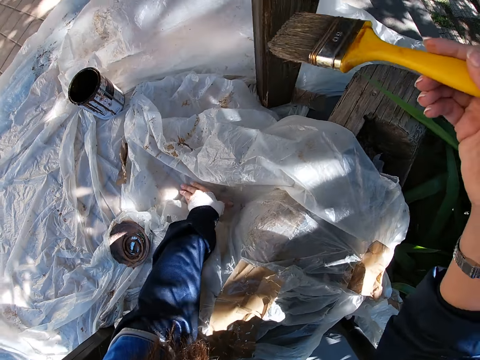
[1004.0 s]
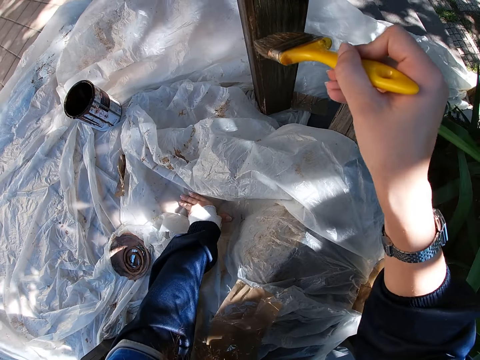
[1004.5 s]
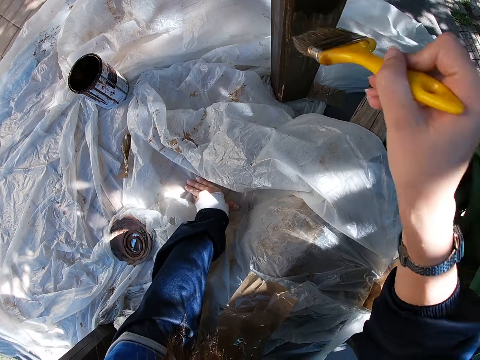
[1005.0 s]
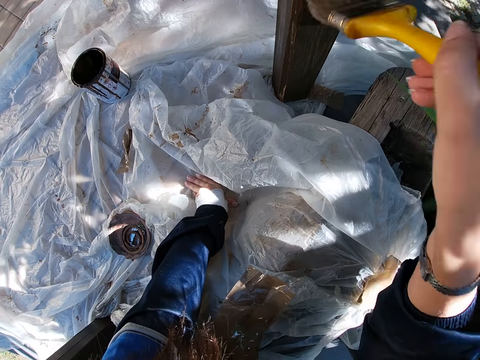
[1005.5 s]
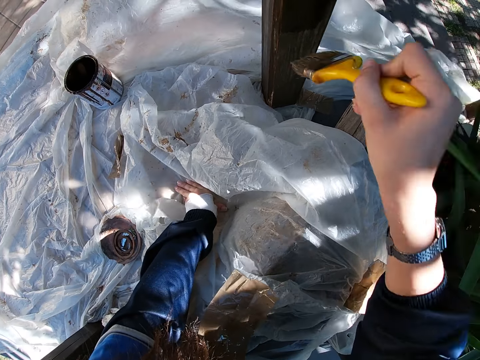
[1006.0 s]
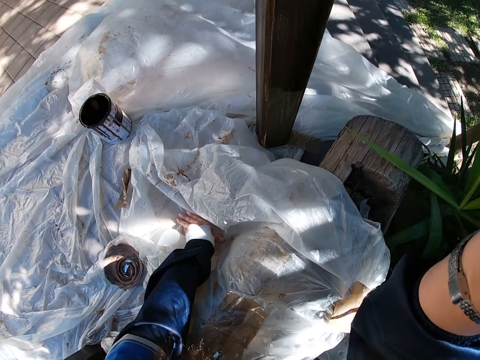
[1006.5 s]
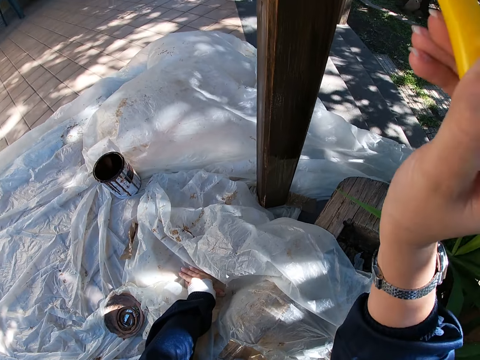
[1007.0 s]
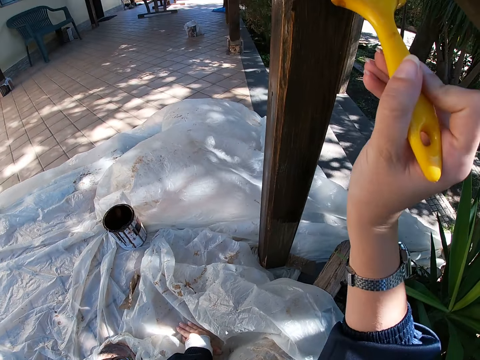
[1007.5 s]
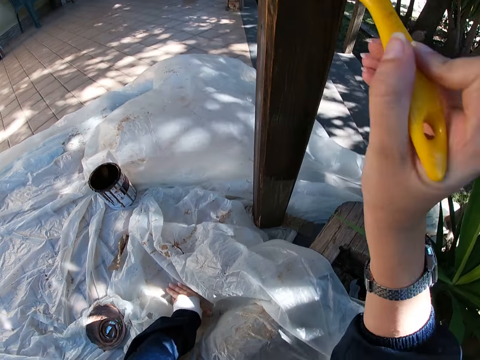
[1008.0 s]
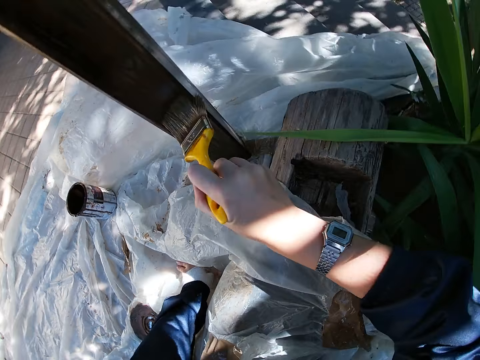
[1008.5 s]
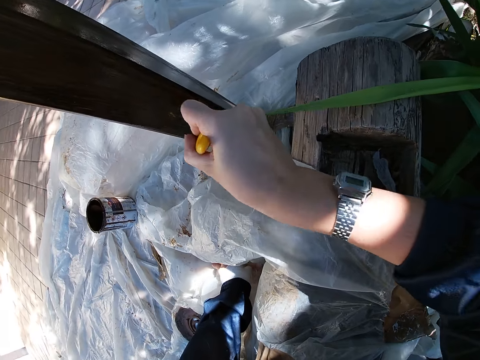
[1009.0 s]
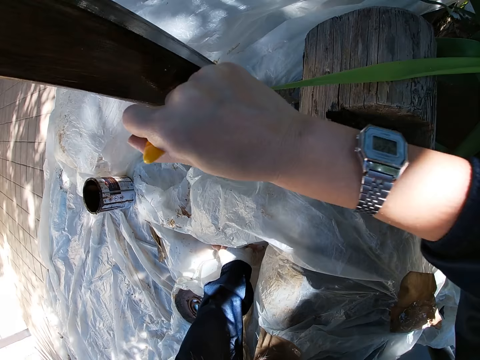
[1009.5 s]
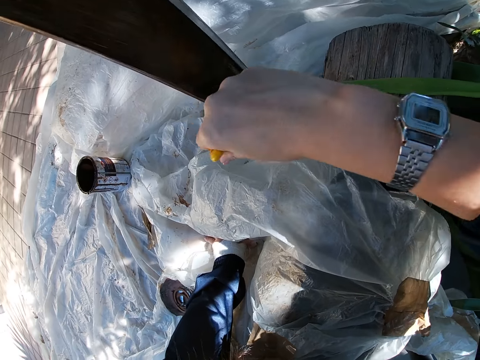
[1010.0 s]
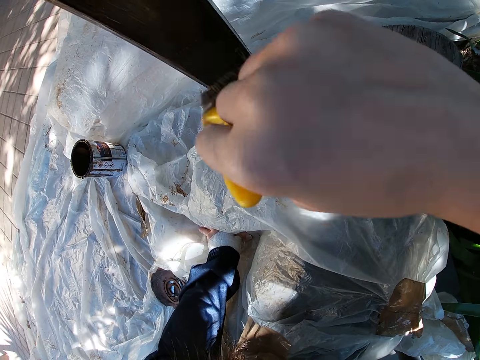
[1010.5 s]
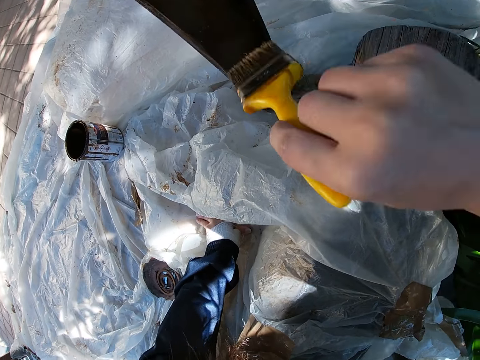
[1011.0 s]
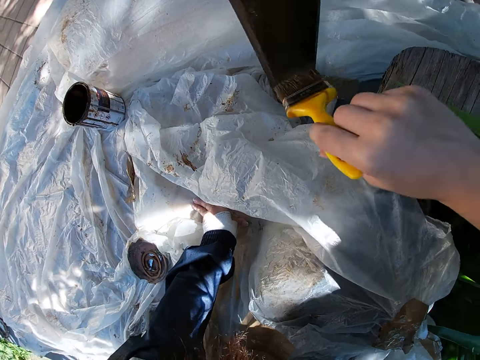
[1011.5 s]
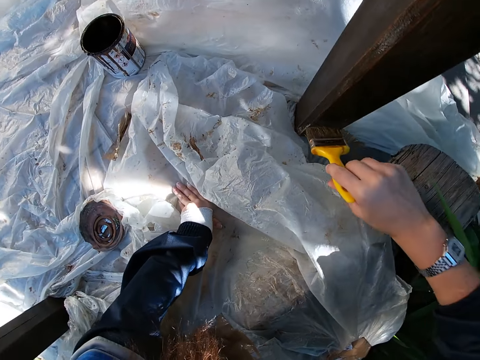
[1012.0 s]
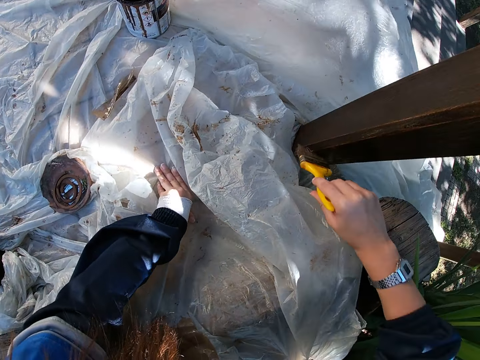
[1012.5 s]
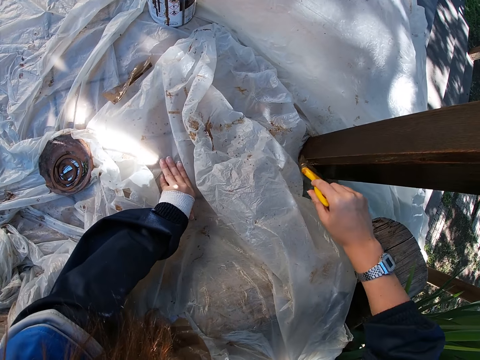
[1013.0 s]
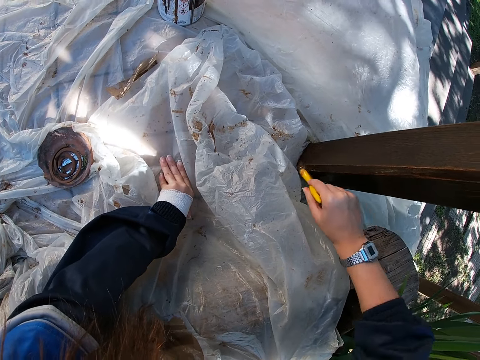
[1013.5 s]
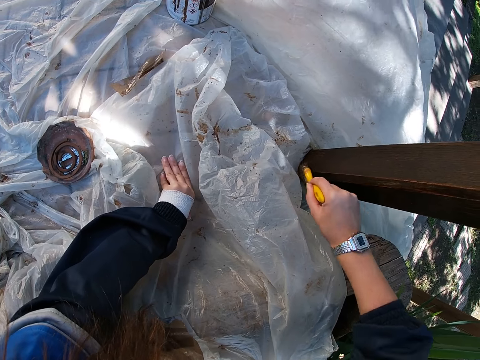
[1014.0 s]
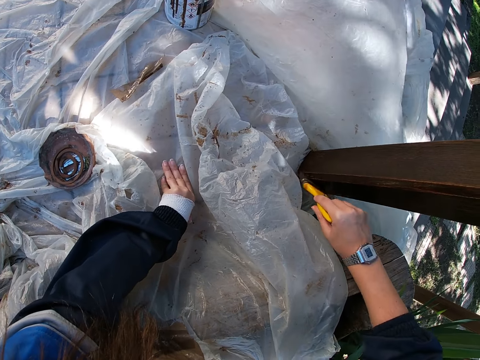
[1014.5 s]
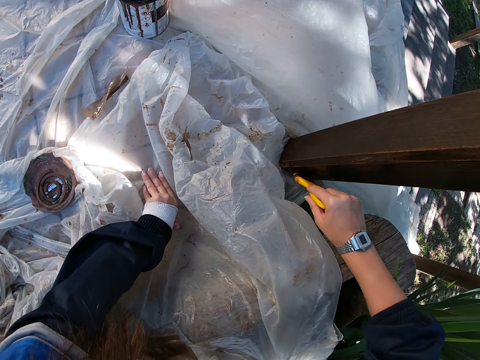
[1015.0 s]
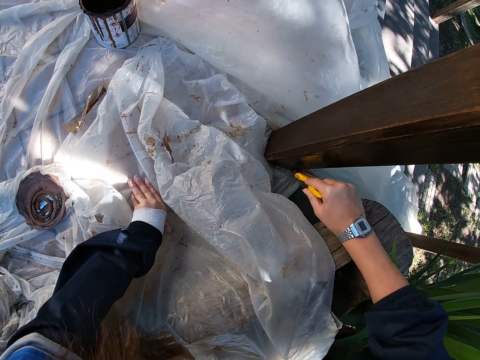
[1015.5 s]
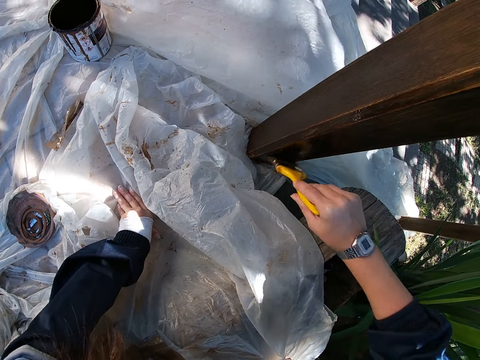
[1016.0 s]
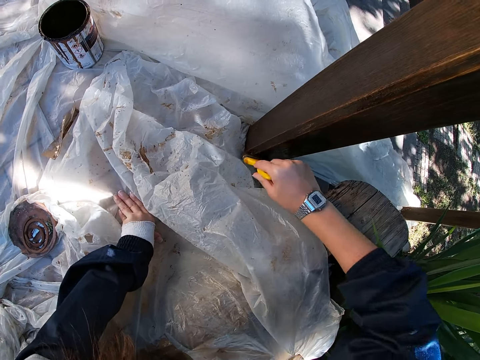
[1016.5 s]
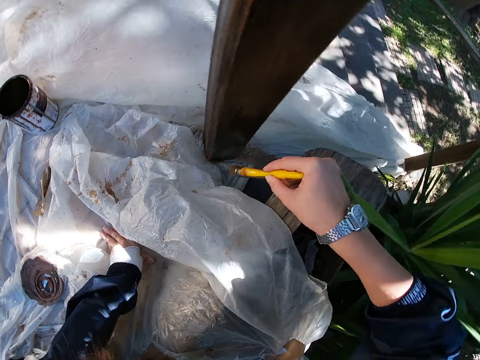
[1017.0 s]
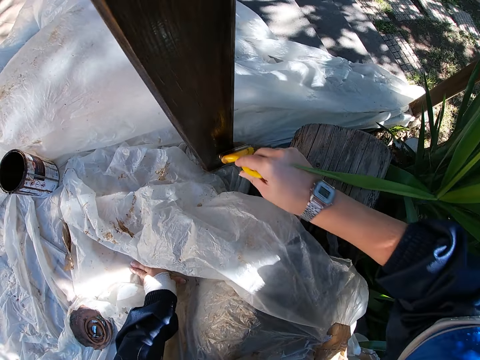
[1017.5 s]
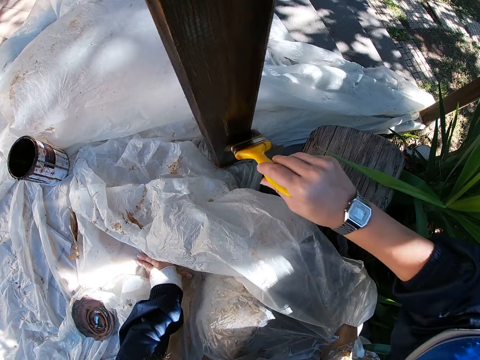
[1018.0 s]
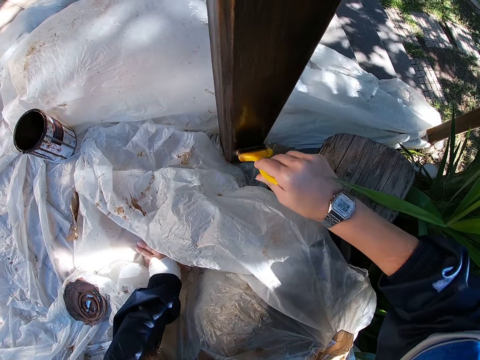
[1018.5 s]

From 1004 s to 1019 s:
The camera wearer paints the wooden balcony rail with the paint brush in her right hand.

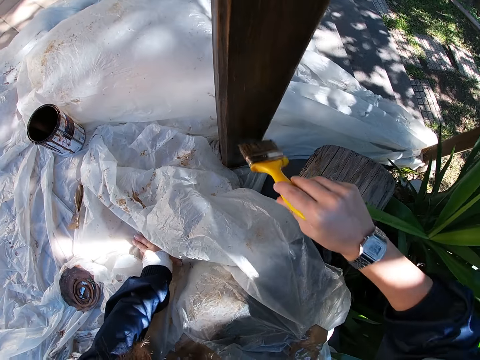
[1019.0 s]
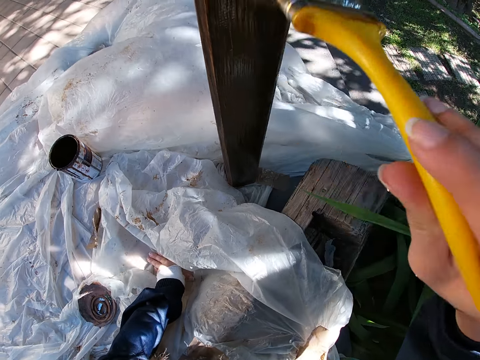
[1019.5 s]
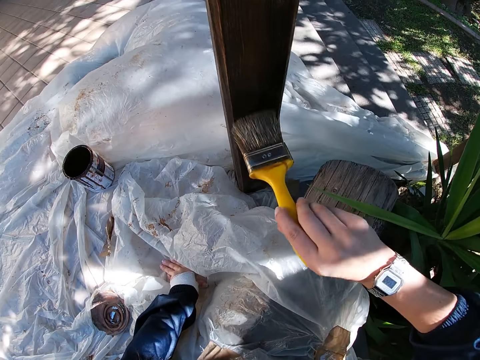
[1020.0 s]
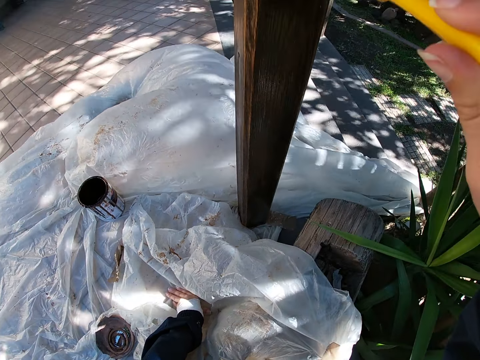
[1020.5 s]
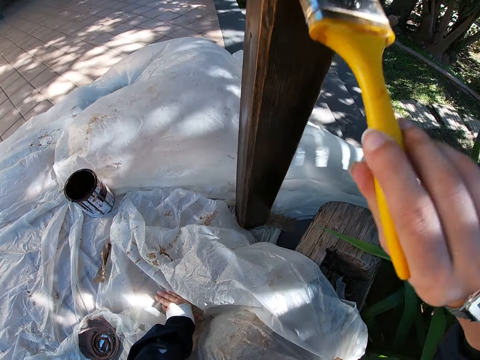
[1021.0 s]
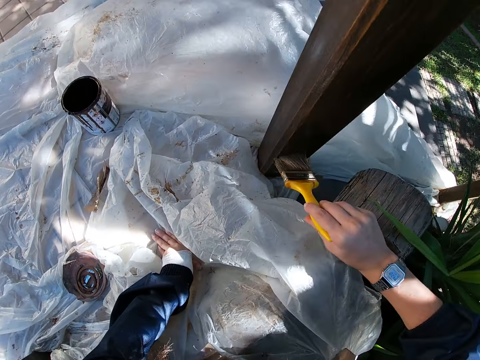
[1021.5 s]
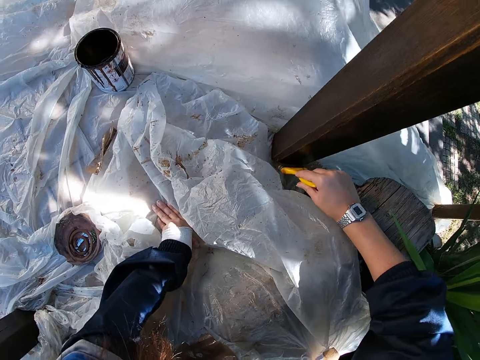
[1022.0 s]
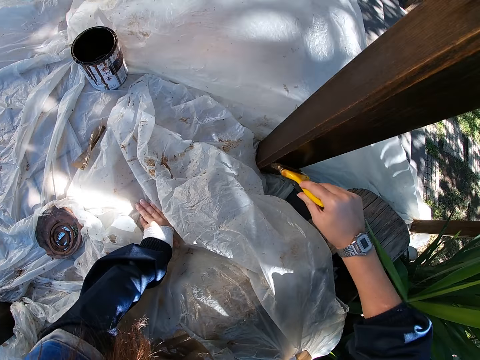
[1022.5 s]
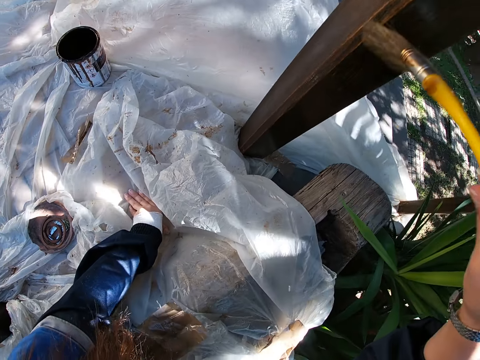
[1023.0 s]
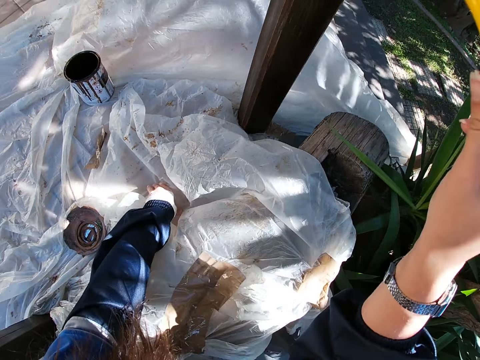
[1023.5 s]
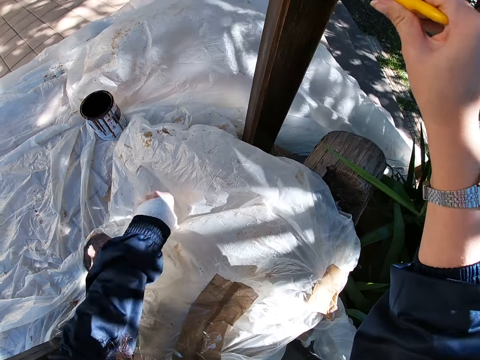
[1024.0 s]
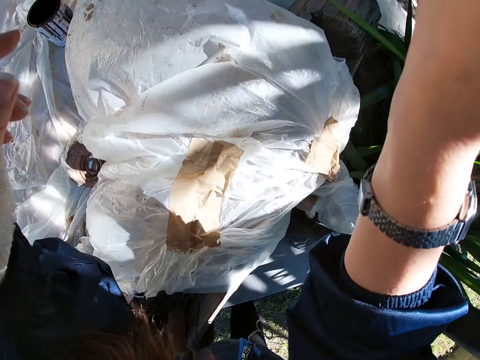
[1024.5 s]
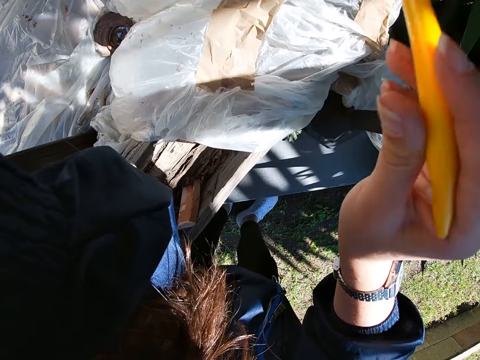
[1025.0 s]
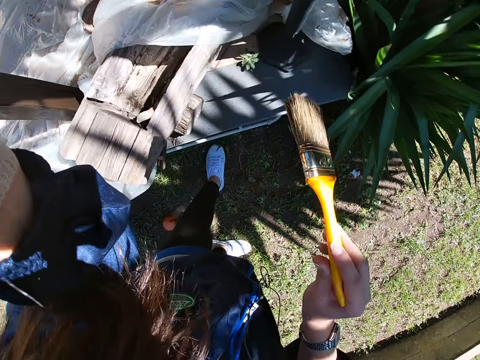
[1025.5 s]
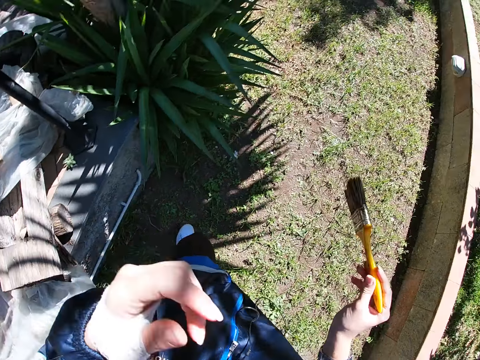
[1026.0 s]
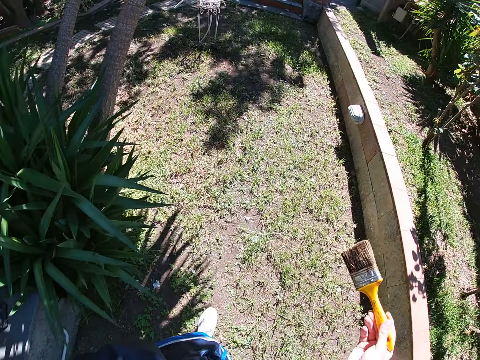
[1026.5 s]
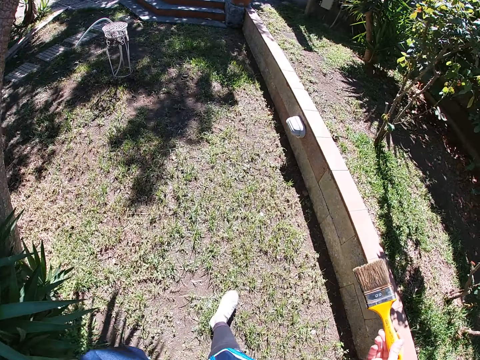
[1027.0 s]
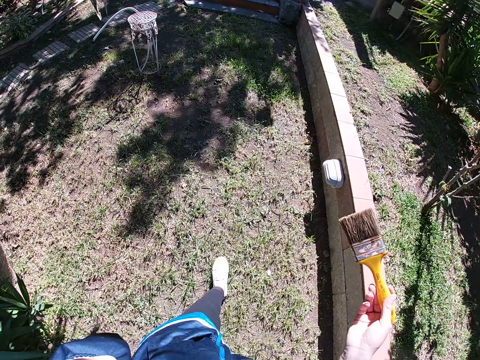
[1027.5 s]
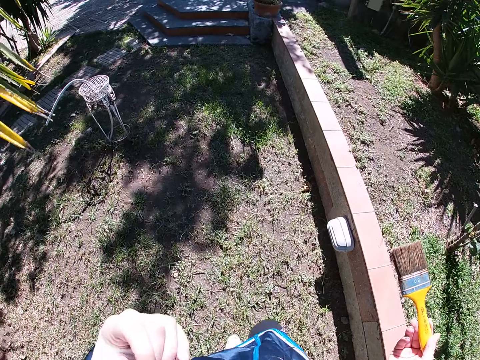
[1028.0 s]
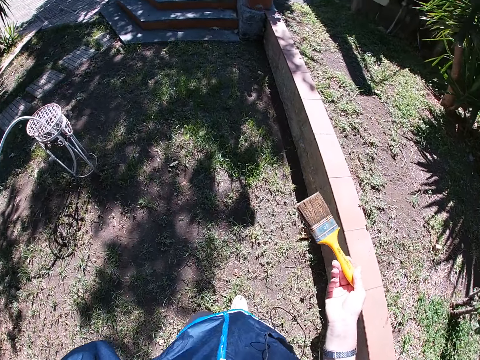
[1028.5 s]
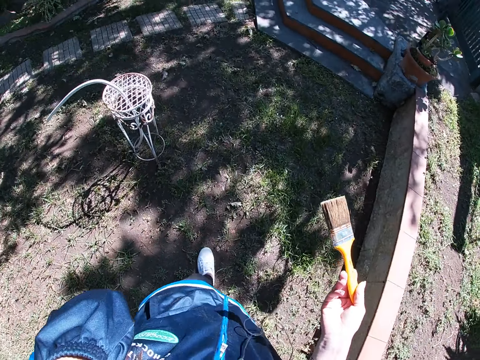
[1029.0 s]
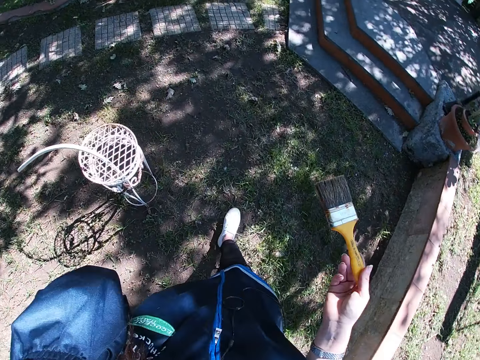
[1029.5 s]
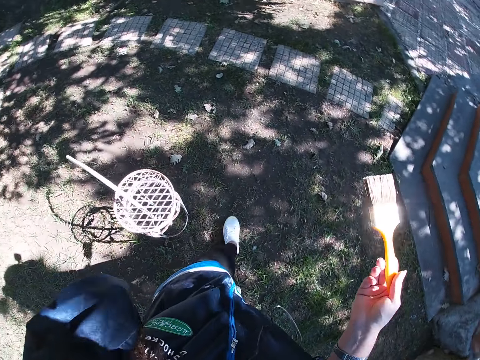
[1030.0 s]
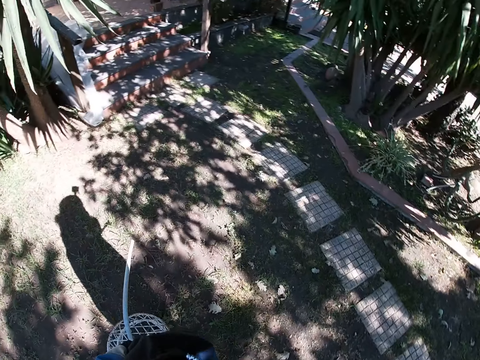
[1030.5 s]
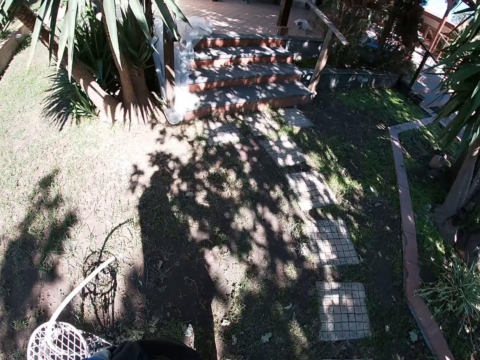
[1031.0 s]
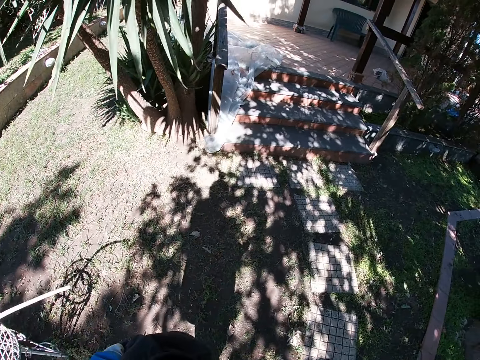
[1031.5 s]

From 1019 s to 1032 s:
The camera wearer removes their left hand from the white polythene sheet. They move to the stairs, hold the paint brush, walk around the wood and raise their hand.
